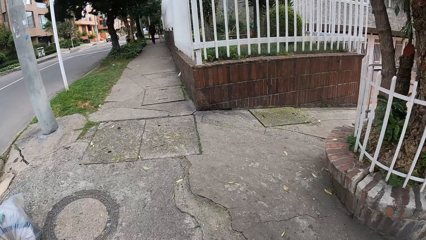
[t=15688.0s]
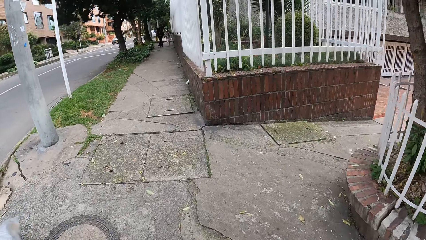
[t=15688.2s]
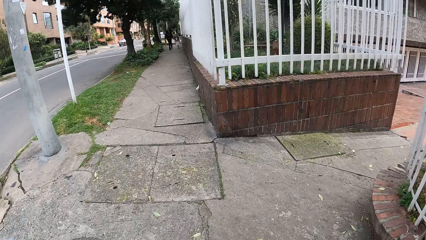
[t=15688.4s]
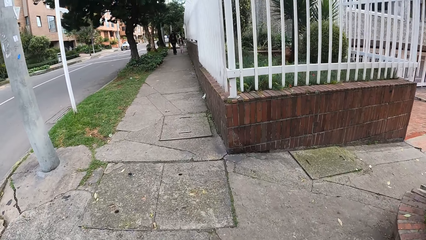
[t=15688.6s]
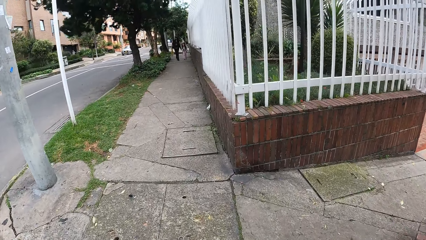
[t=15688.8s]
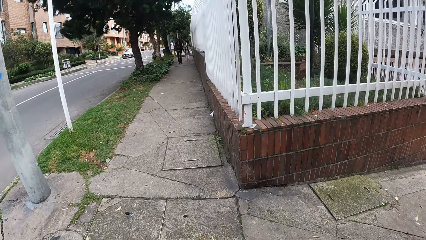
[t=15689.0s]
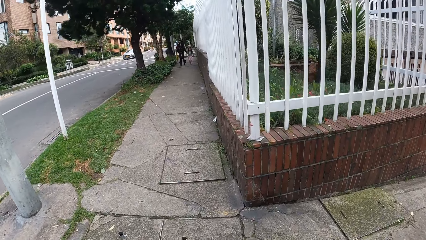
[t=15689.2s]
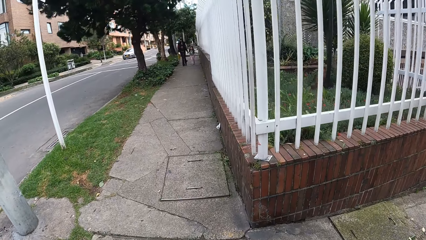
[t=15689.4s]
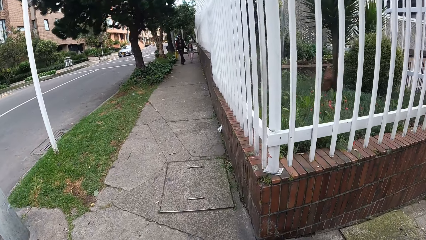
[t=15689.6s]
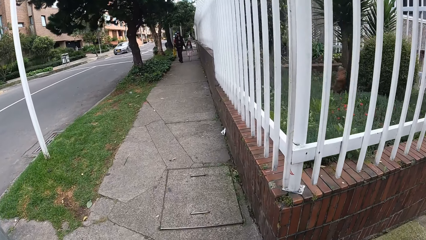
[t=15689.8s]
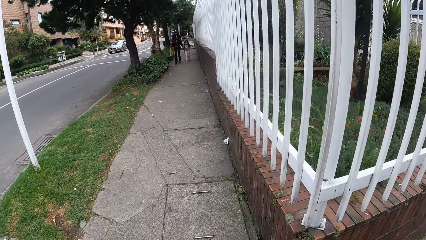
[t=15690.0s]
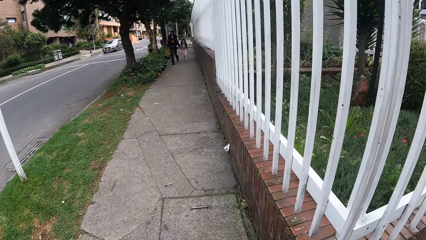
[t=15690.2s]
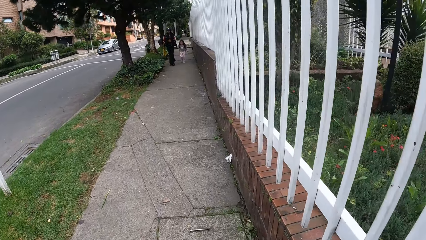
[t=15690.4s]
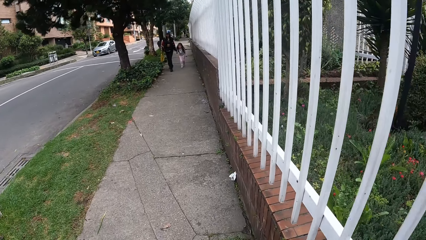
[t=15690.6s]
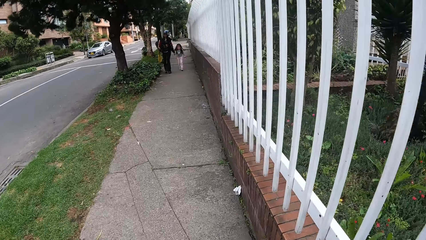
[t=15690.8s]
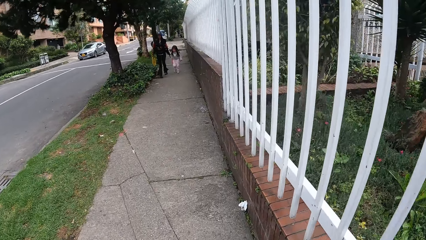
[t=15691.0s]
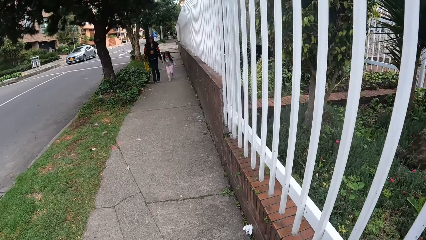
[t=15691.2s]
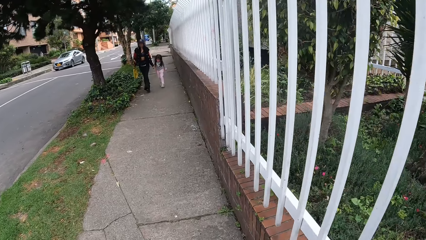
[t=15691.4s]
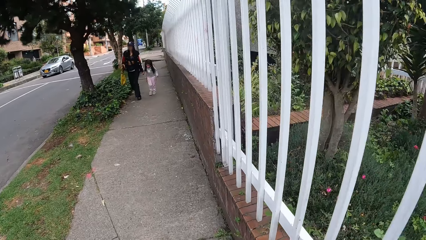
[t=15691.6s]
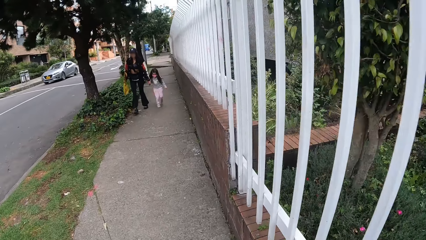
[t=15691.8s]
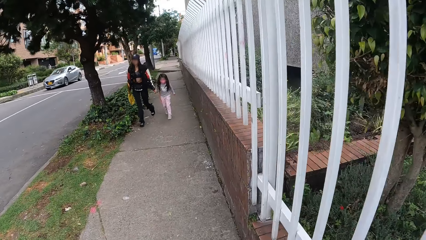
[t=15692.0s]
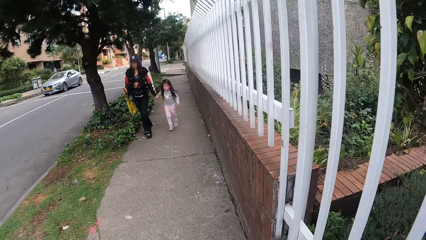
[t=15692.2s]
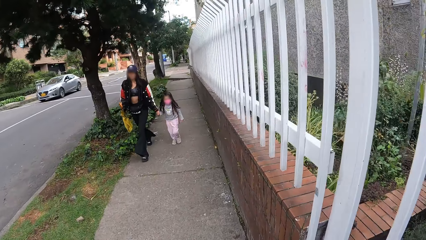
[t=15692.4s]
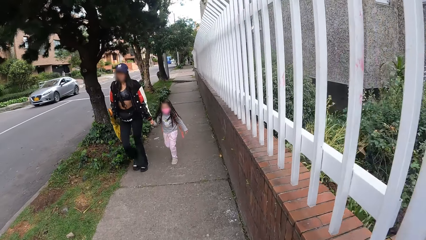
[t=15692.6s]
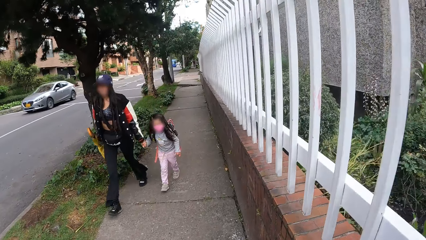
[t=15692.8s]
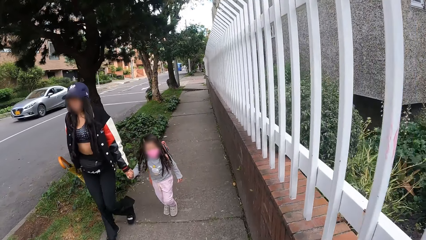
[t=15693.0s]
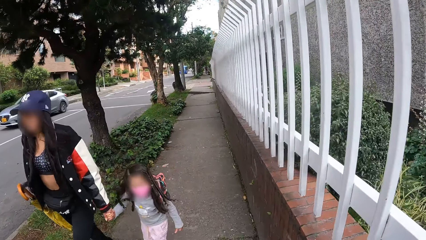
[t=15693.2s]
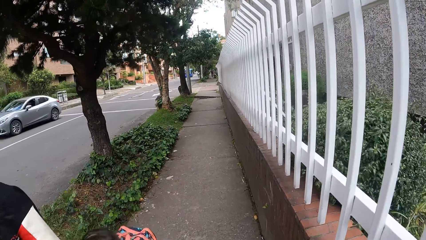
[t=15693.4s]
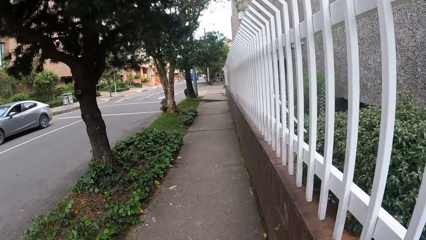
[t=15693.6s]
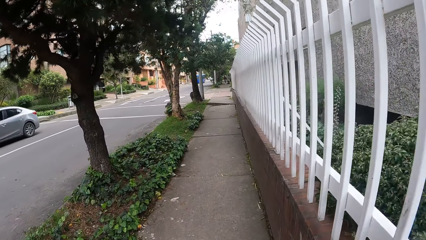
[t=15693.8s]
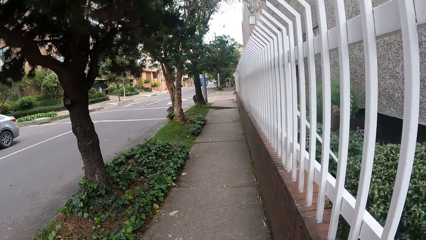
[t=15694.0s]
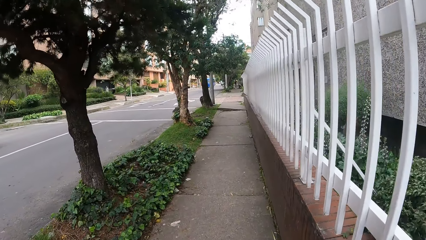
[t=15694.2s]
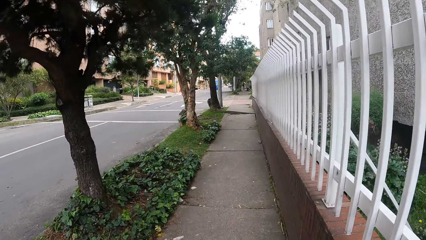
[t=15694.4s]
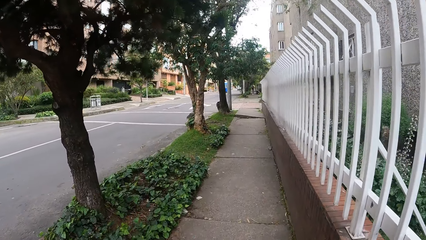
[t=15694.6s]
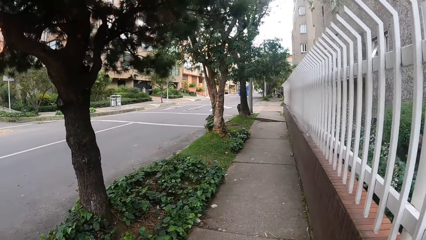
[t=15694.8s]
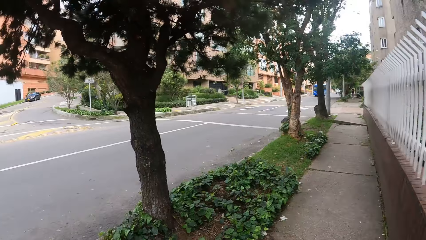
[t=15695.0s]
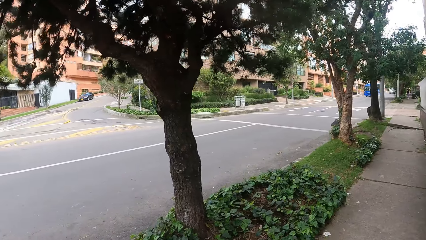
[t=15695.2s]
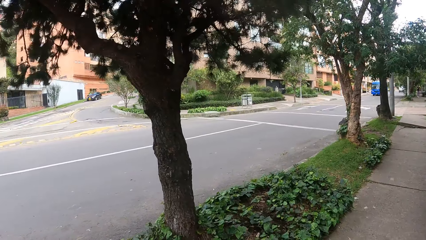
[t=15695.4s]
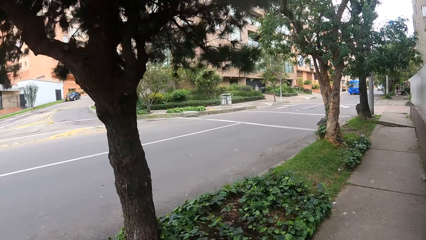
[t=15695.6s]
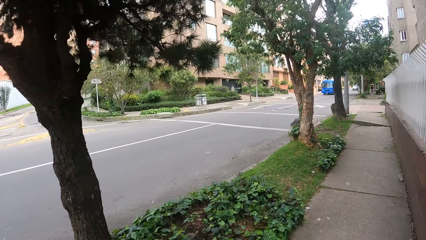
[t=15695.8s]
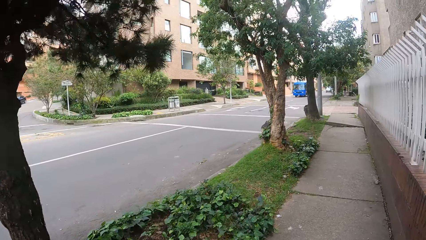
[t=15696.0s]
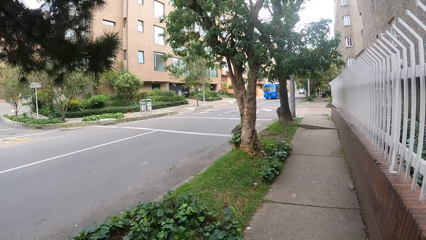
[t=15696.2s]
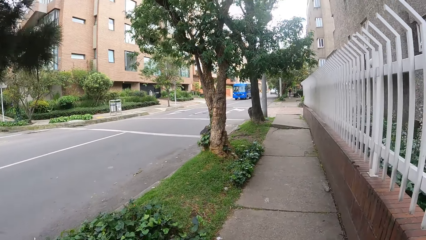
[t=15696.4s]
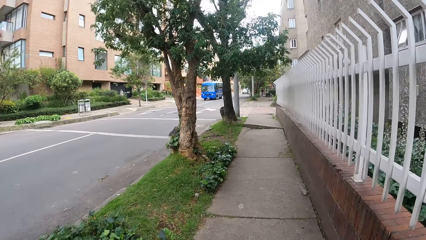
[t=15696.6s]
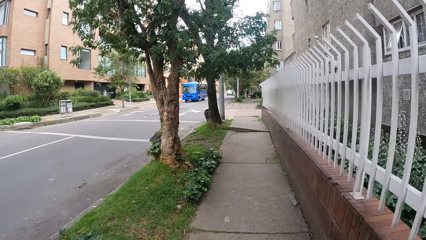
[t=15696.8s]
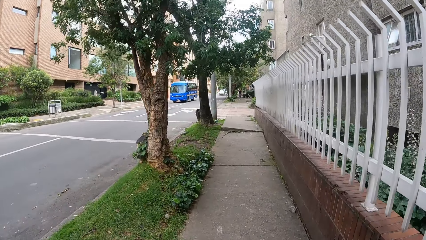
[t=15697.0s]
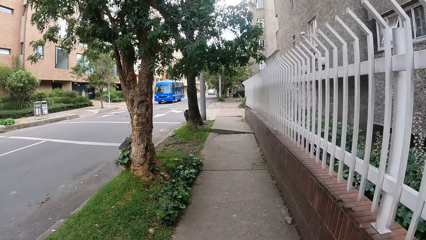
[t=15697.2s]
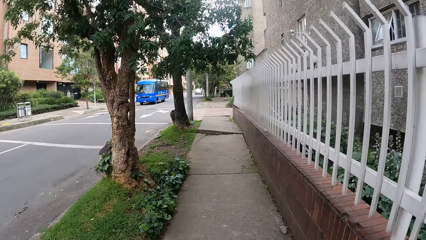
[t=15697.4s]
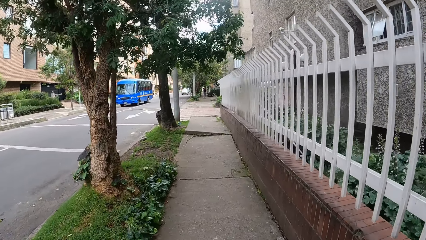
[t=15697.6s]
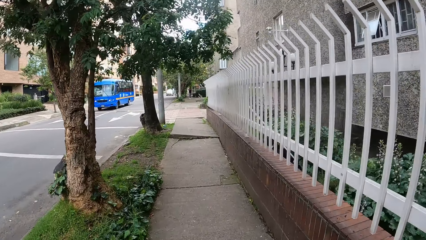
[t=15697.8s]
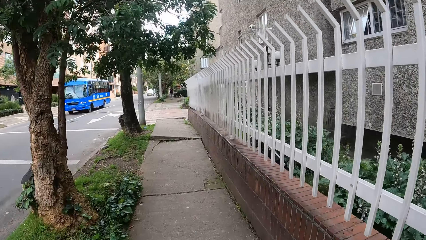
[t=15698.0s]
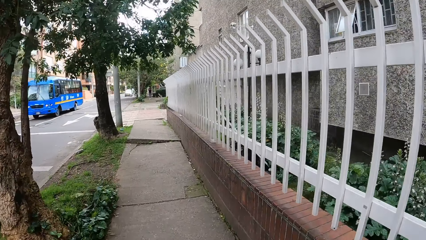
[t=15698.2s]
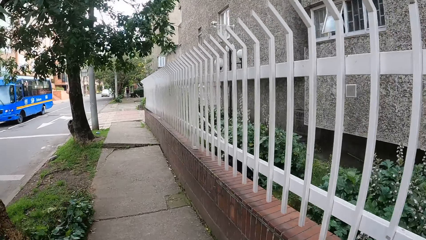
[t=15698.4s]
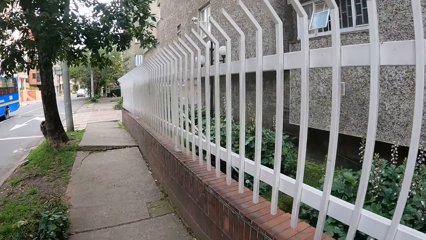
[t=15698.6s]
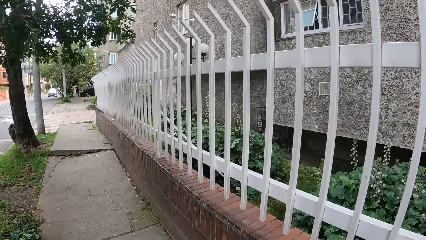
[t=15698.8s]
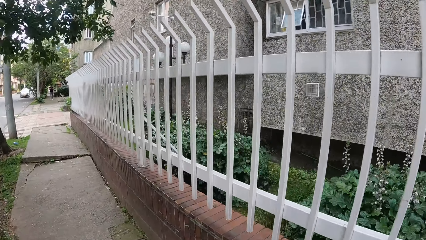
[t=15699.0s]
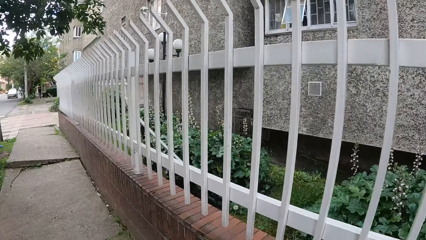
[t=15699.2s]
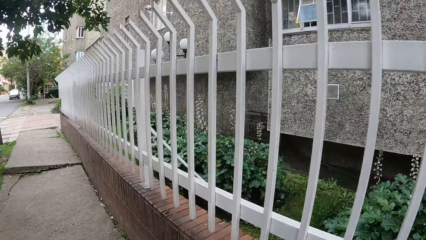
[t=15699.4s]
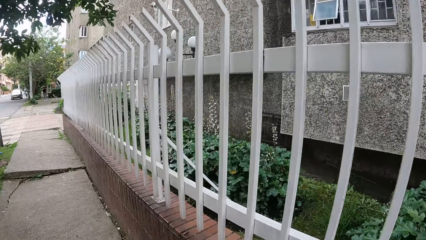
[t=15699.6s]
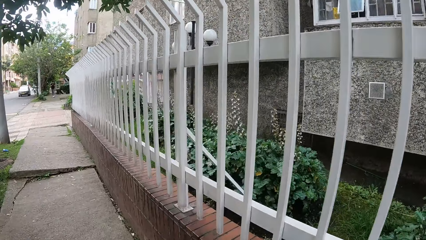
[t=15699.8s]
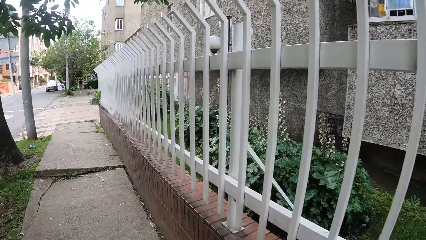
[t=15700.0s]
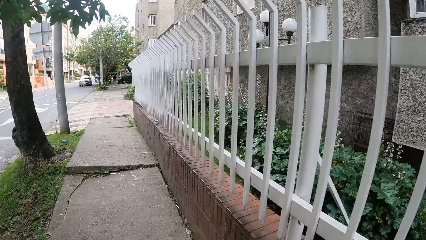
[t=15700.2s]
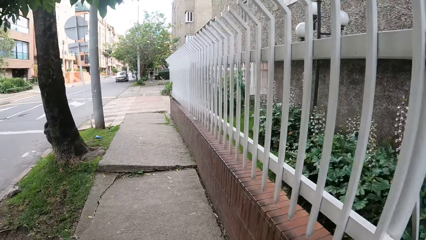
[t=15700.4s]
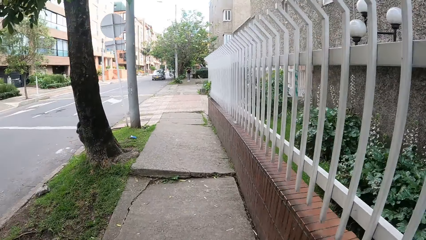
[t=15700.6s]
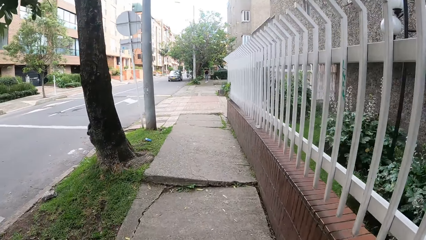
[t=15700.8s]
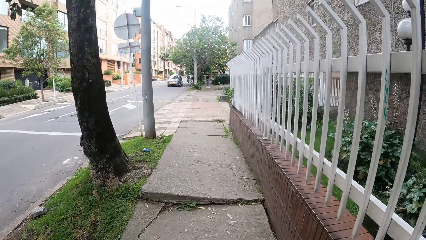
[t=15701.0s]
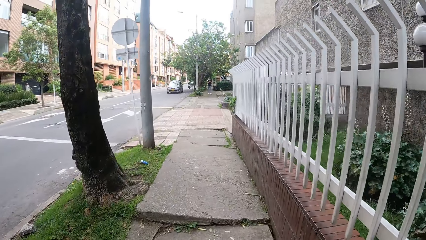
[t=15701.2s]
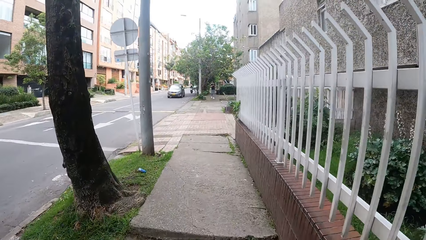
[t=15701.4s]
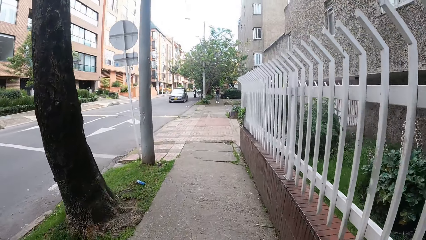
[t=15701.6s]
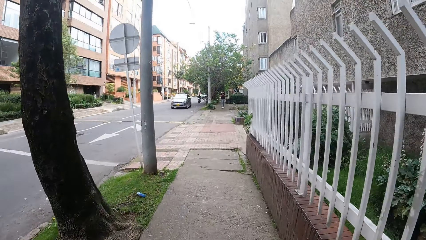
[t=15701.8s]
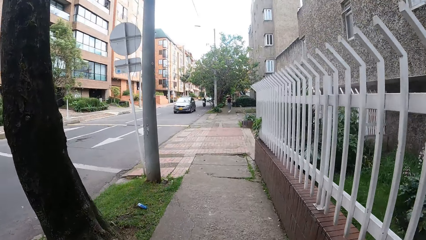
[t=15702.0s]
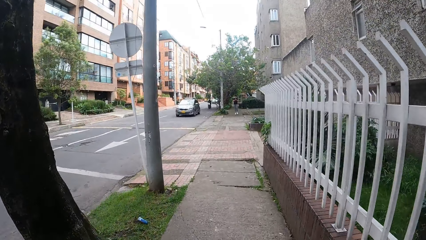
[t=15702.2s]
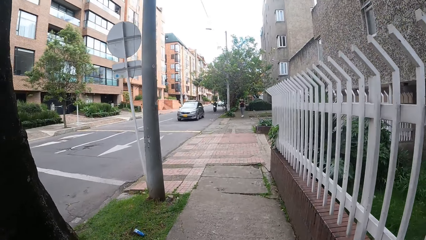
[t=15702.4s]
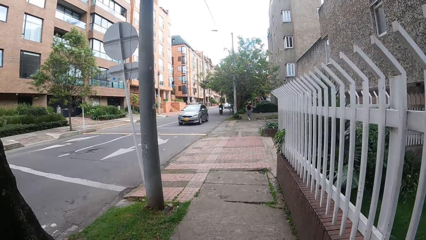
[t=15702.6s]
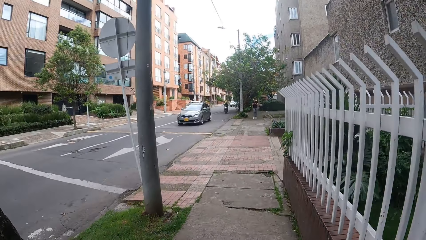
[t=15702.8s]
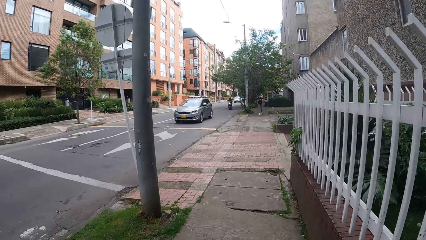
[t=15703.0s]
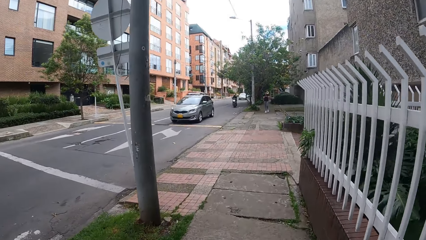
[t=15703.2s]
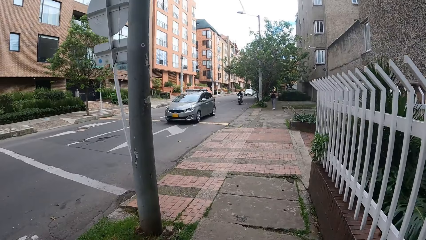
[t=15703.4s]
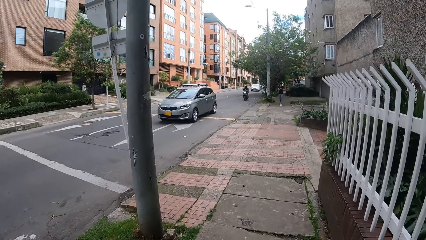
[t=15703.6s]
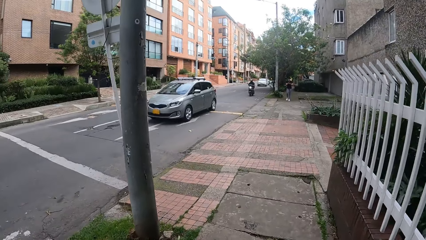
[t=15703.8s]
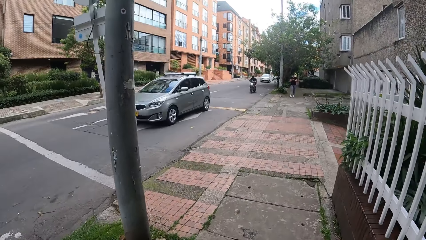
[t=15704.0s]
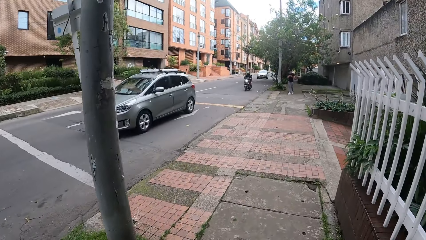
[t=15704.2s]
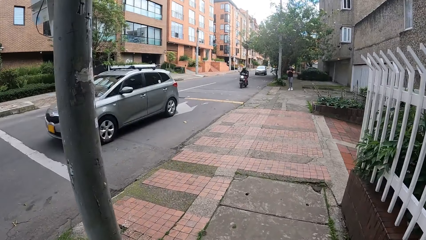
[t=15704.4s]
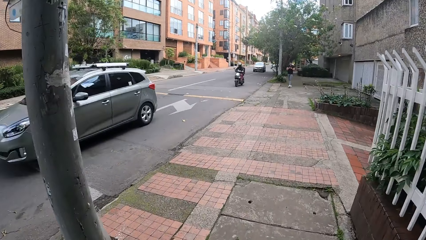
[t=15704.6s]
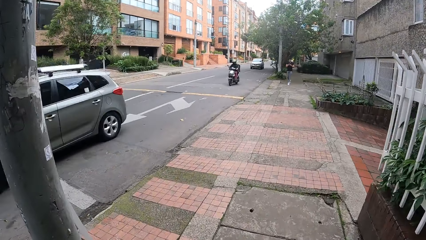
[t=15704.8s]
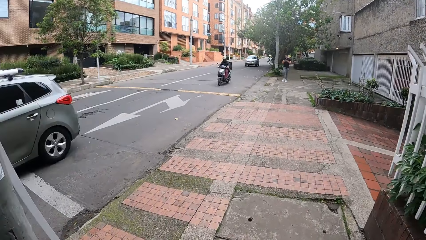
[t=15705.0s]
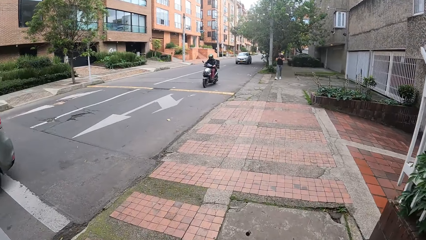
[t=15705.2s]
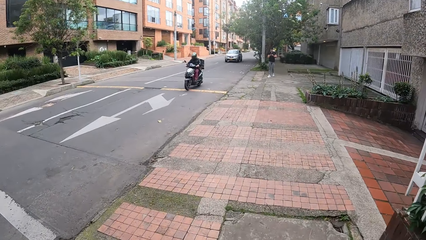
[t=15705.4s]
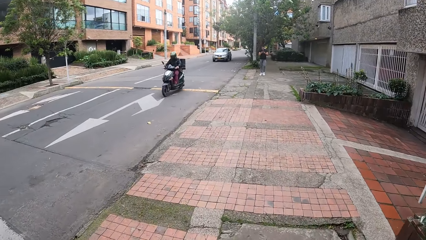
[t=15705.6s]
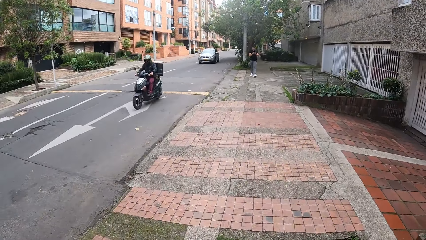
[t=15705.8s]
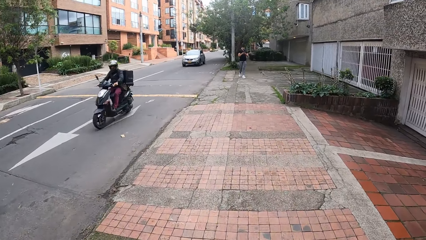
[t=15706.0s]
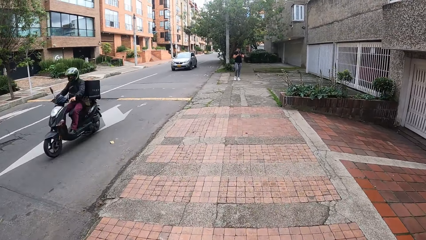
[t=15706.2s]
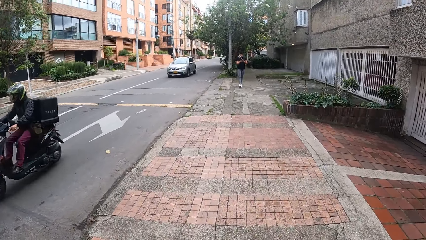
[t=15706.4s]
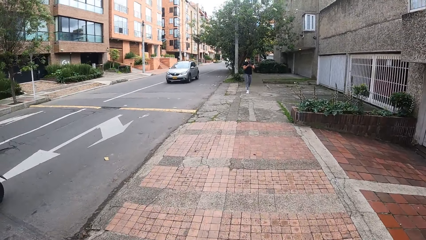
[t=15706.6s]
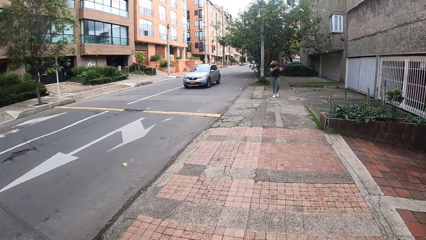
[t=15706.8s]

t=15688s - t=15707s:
A girl walks past the camera wearer. A woman walks past the camera wearer. A car drives past the camera wearer. A bus drives past the camera wearer. Another car drives past the camera wearer. A motorbike drives past the camera wearer.
